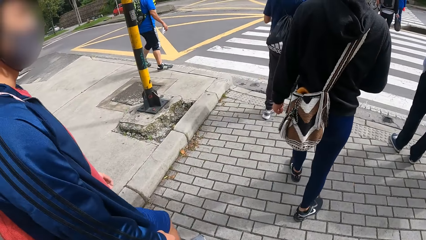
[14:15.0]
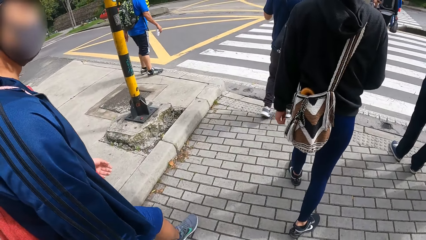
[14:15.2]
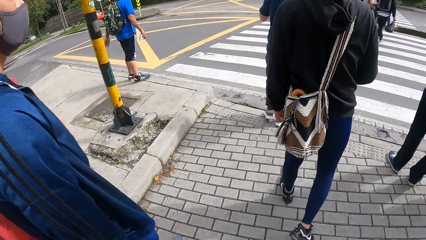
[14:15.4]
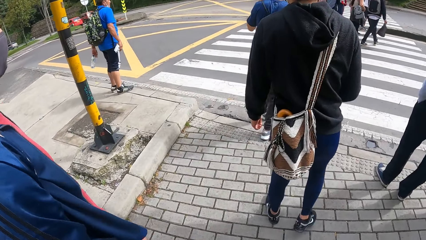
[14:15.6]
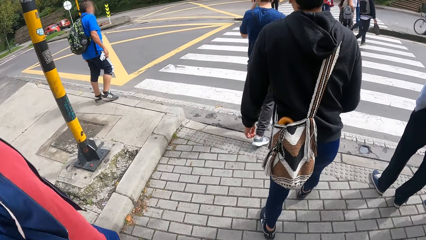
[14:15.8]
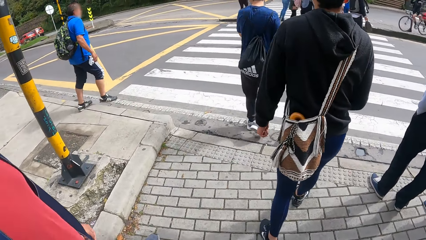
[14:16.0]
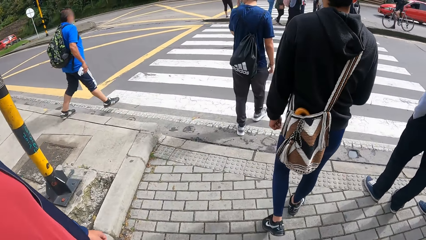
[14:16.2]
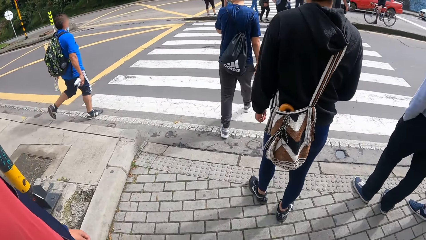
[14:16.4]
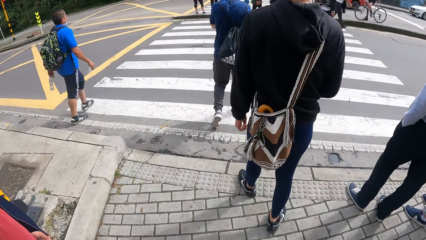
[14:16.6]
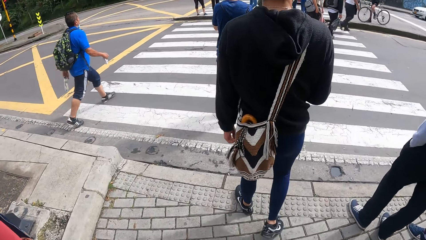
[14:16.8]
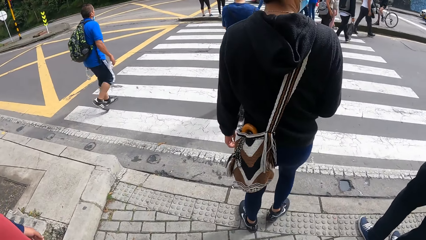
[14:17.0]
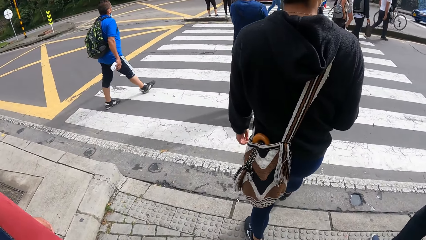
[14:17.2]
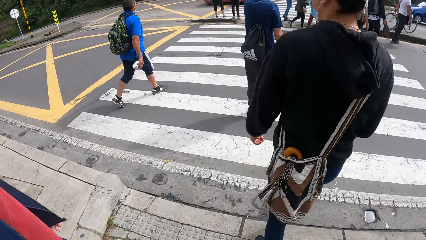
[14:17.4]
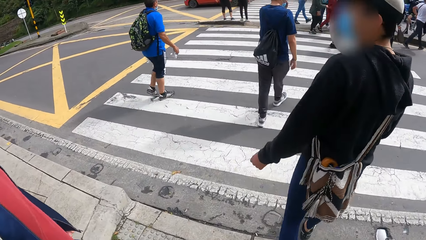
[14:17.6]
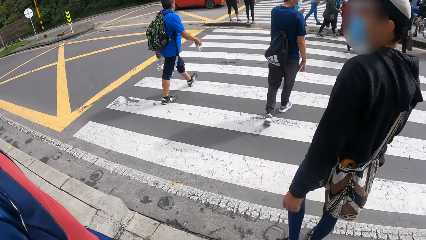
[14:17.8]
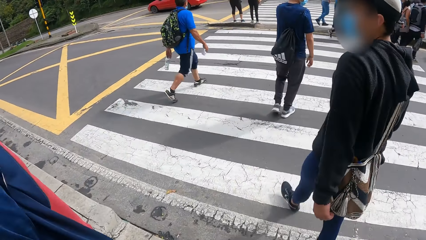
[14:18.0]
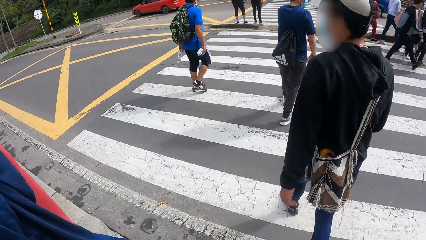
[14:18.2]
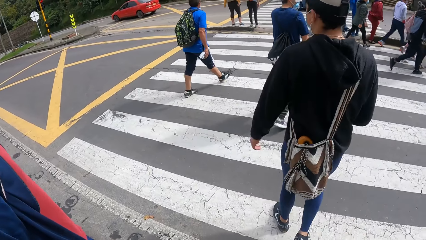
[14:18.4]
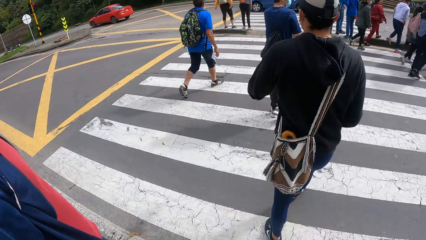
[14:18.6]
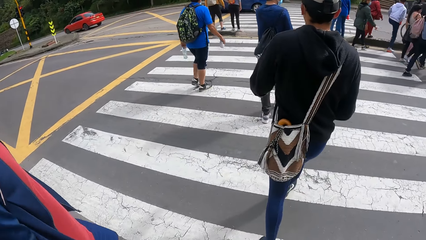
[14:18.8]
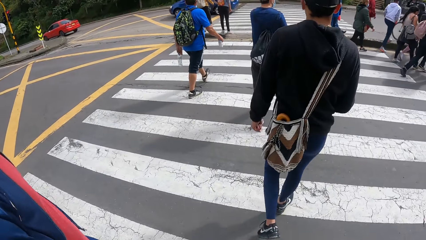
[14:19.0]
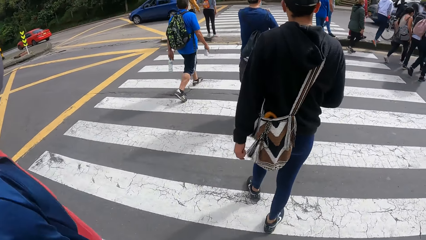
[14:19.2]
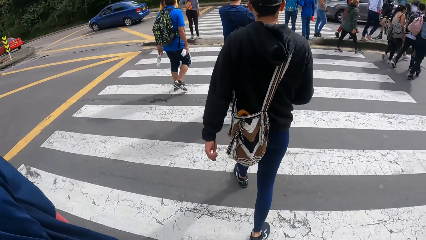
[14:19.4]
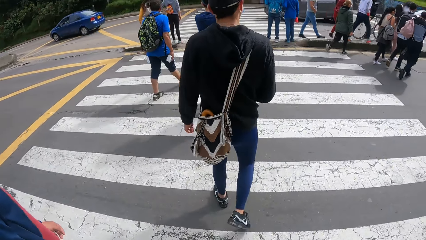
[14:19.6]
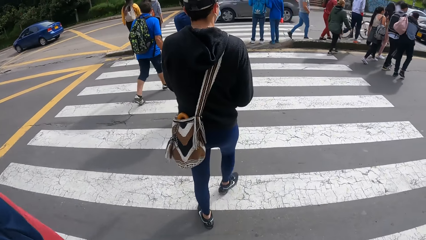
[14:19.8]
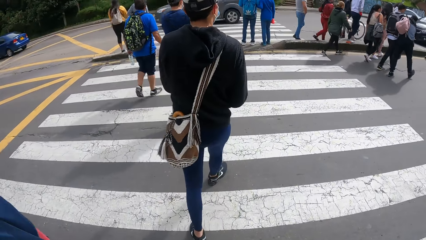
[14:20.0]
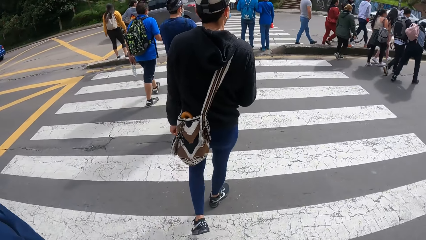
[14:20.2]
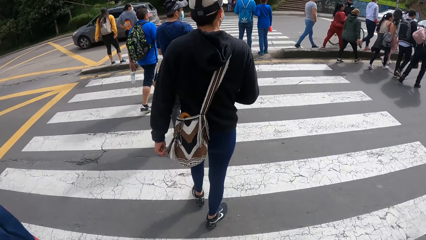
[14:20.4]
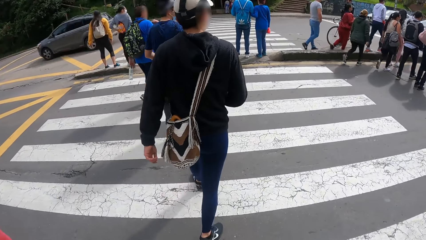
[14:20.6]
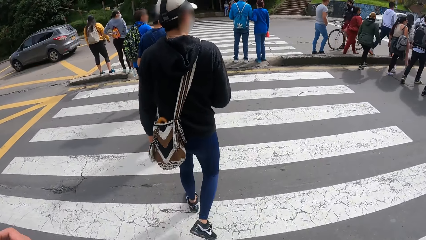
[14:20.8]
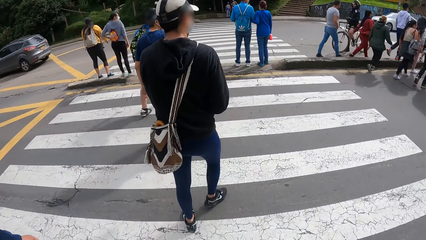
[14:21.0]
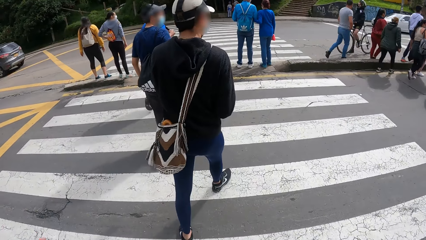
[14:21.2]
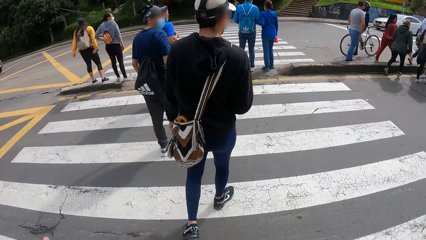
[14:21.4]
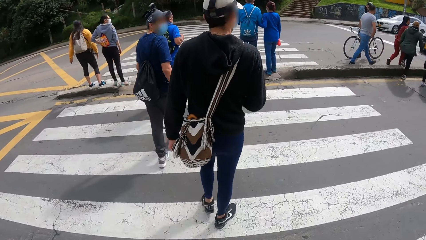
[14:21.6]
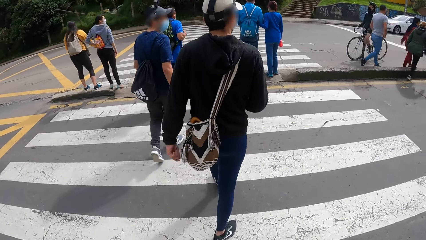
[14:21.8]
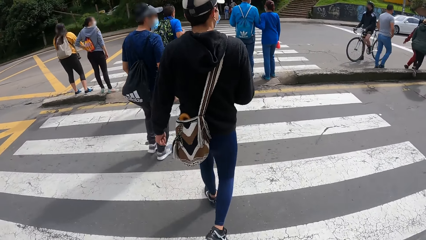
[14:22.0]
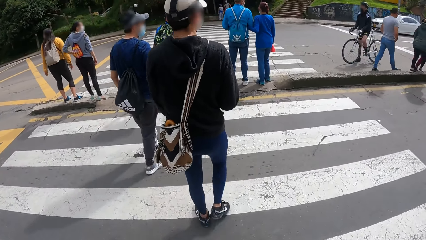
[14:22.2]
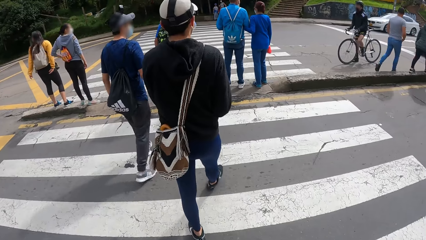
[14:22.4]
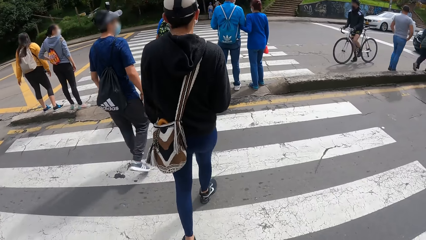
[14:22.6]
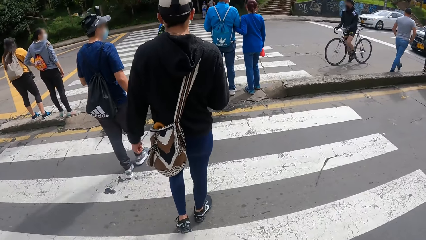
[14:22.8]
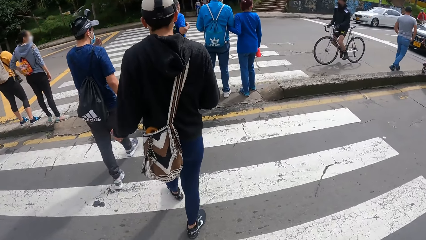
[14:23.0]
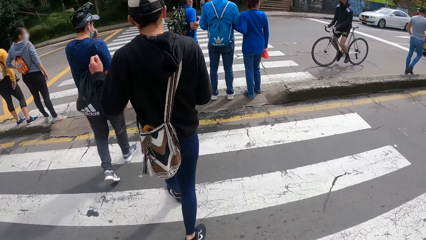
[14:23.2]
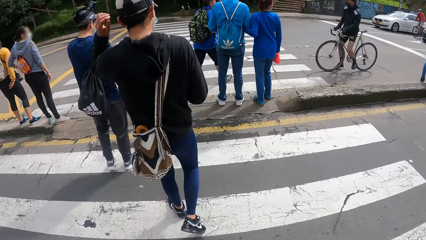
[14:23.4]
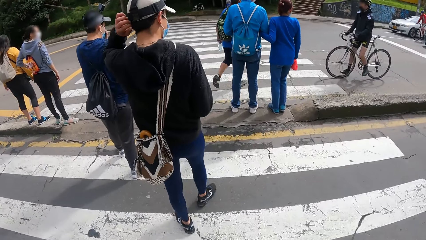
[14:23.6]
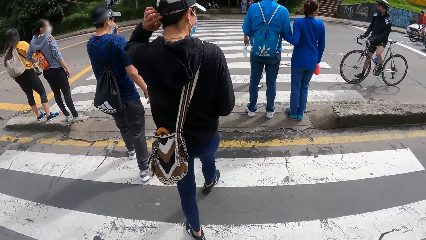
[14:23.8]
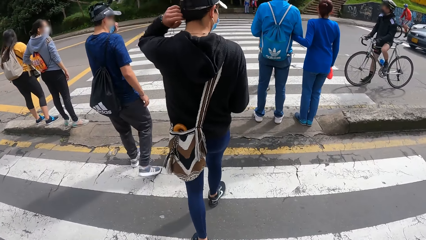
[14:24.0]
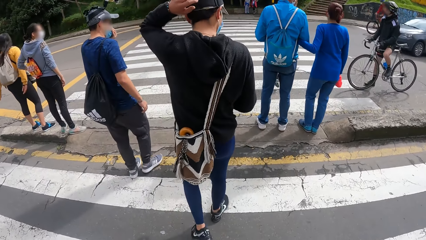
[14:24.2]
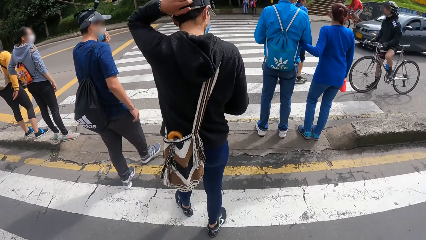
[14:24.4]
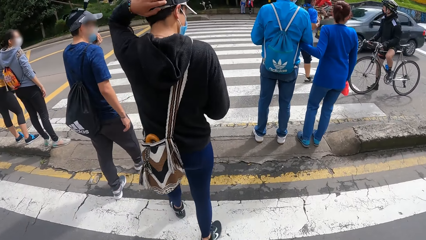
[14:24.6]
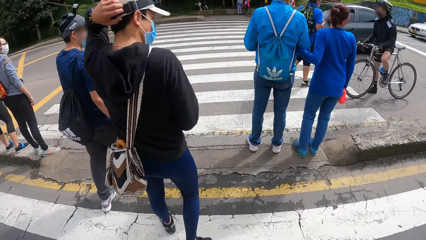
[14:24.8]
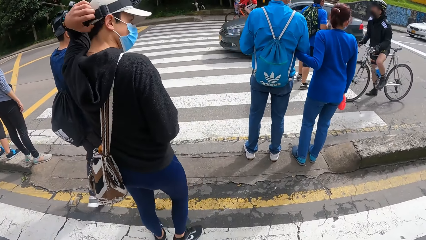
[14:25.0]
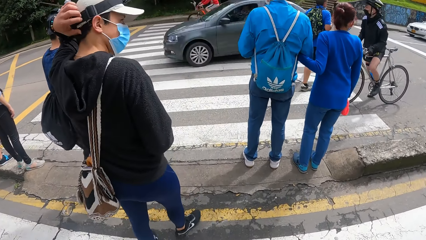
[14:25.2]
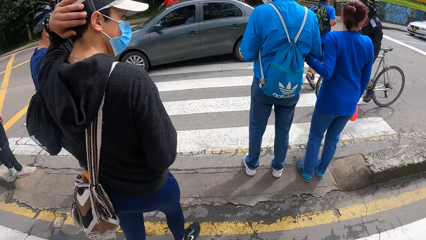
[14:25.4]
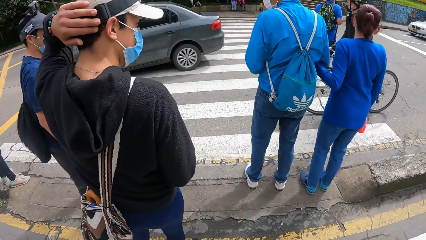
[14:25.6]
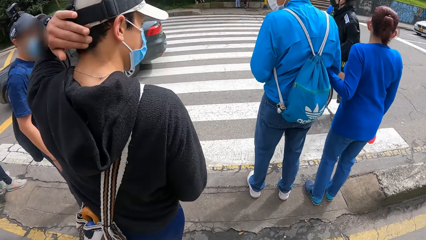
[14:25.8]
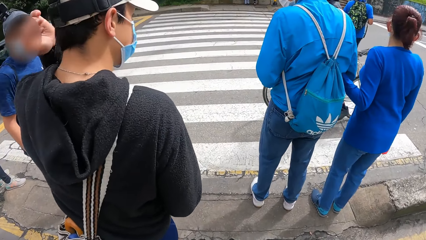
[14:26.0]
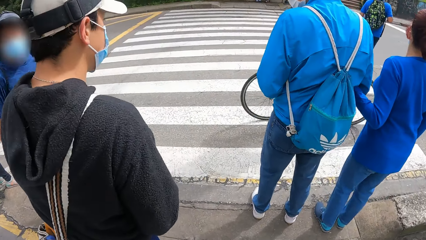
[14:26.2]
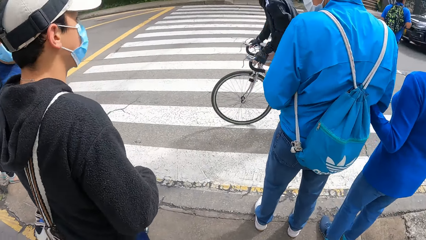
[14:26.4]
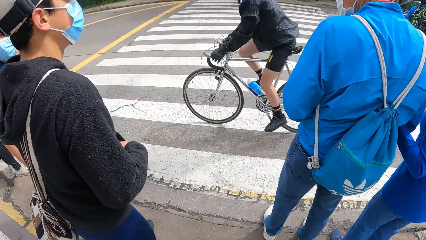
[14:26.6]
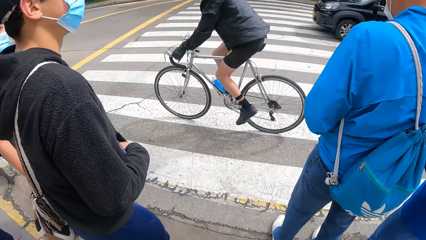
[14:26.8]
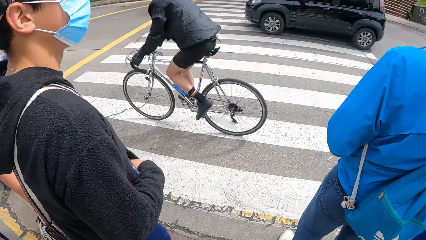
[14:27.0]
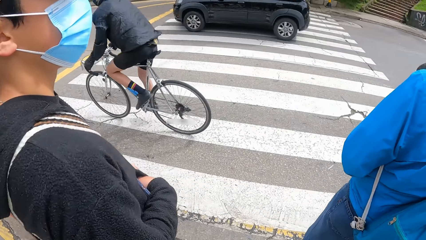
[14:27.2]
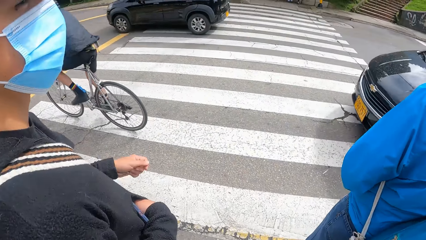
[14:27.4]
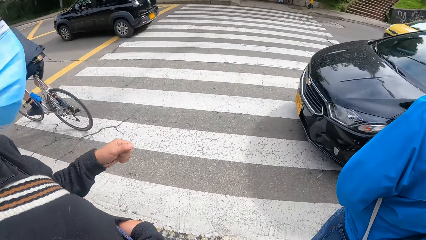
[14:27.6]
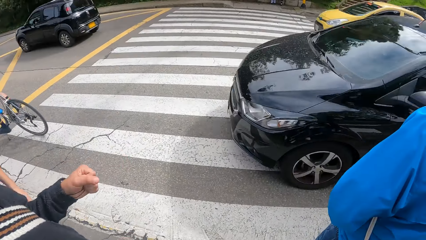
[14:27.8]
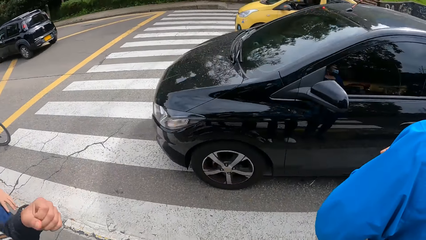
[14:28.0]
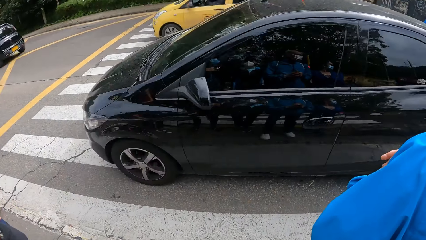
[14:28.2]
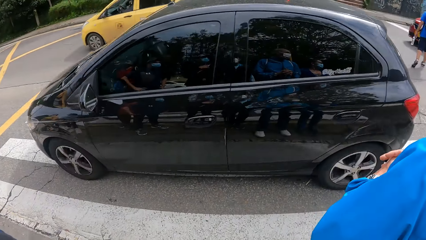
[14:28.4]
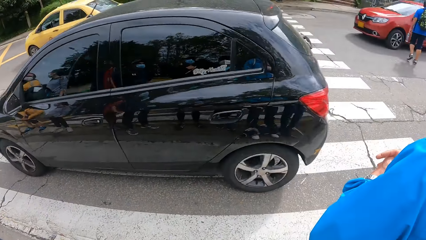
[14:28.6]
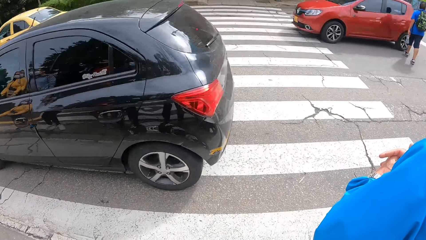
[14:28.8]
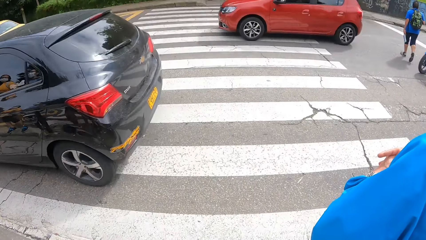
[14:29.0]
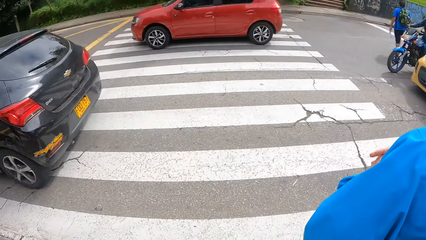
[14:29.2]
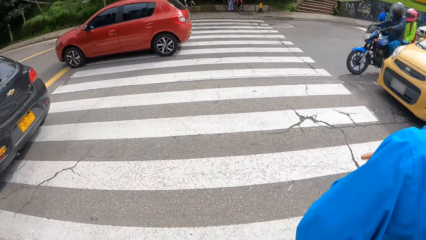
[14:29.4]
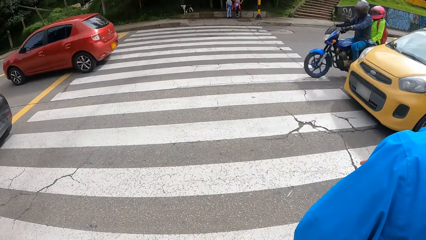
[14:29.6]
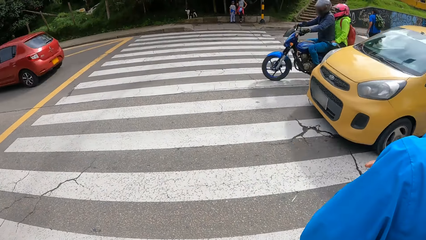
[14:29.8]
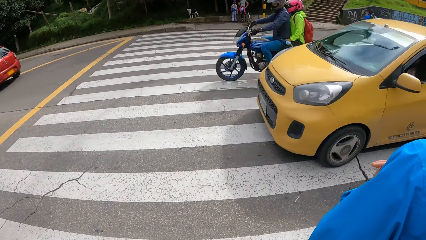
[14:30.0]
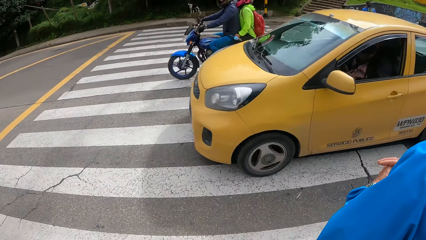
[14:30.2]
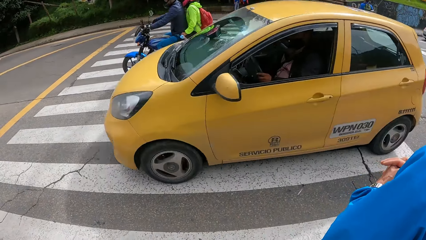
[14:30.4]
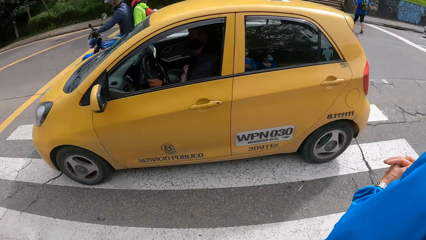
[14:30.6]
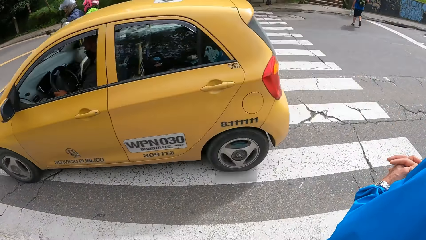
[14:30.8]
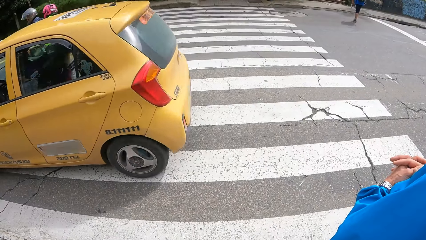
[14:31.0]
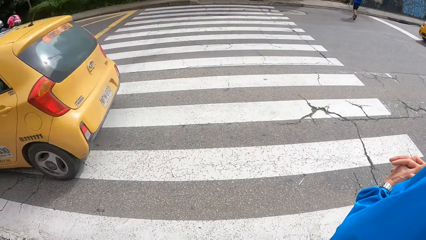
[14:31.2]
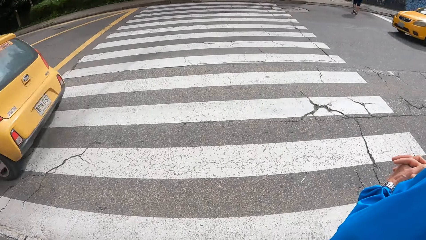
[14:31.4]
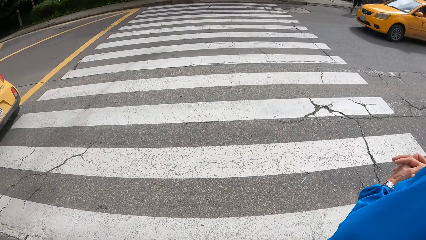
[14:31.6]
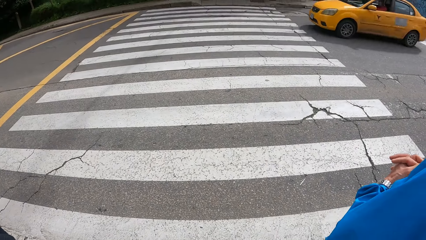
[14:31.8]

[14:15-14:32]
The man crosses the road through another zebra crossing. The camera wearer crosses the road through the other zebra crossing. An ash car drives past the camera wearer and the man on the road. A bicycle rides past the camera wearer and the man on the road. A black car drives past the camera wearer and the man on the road. This happens again. A yellow car drives past the camera wearer and the man on the road. A red car drives past the camera wearer and the man on the road. The camera wearer looks around. A yellow car drives past the camera wearer and the man on the road. A motorcycle rides past the camera wearer and the man on the road.
